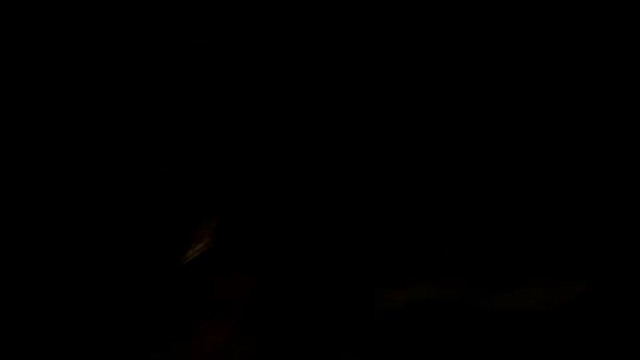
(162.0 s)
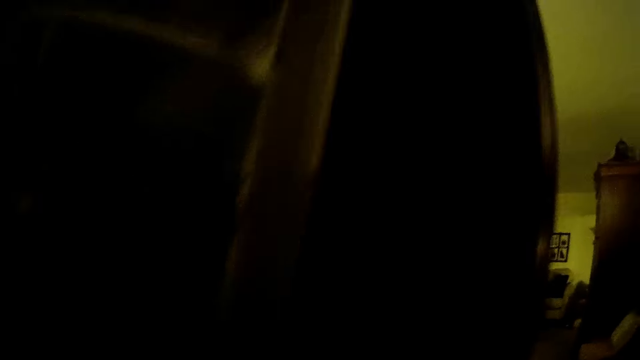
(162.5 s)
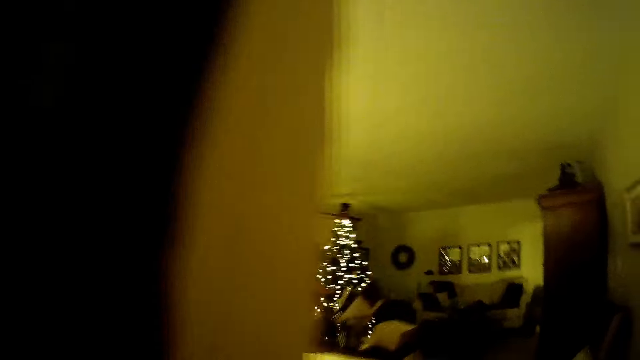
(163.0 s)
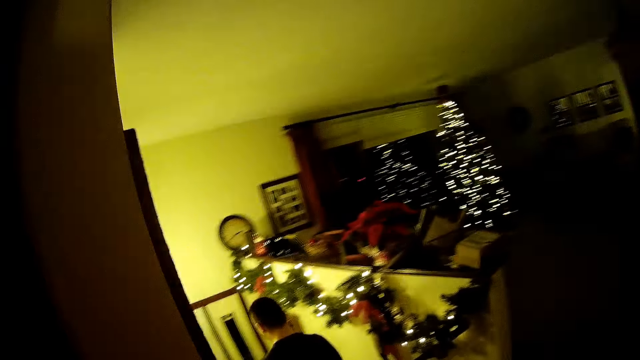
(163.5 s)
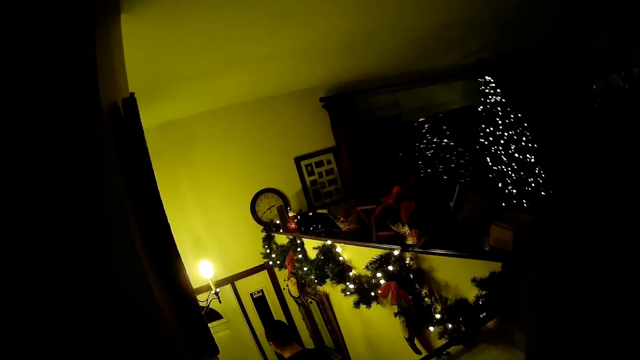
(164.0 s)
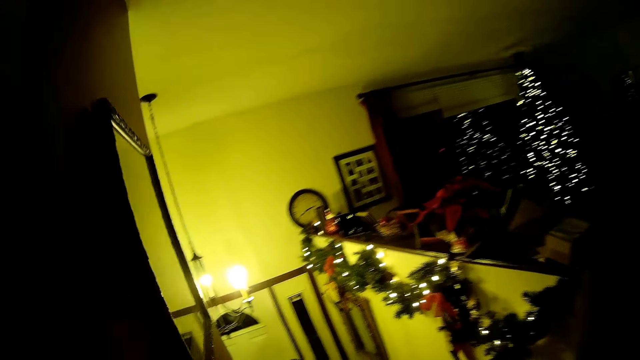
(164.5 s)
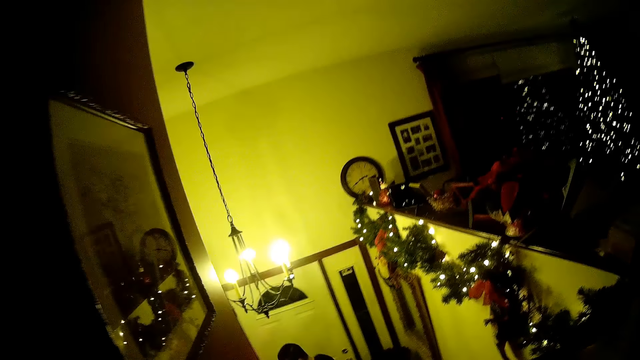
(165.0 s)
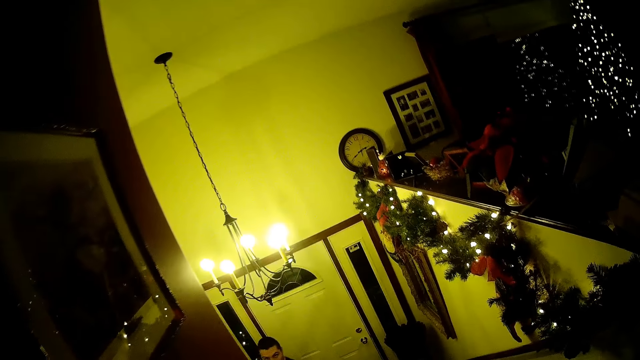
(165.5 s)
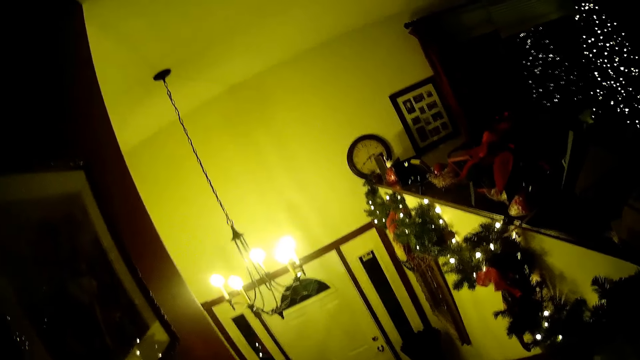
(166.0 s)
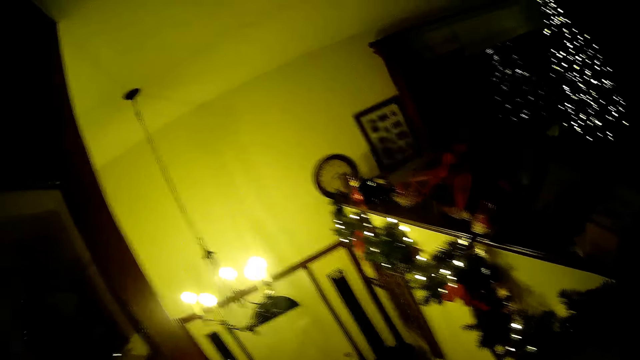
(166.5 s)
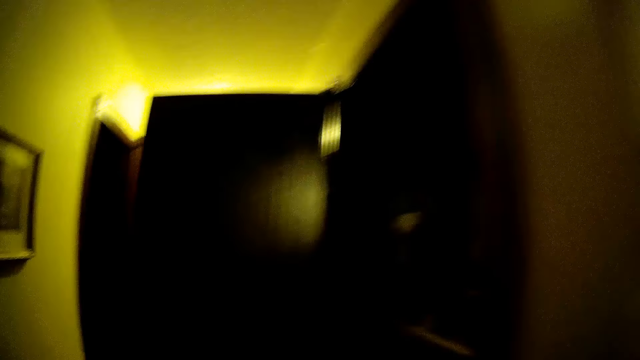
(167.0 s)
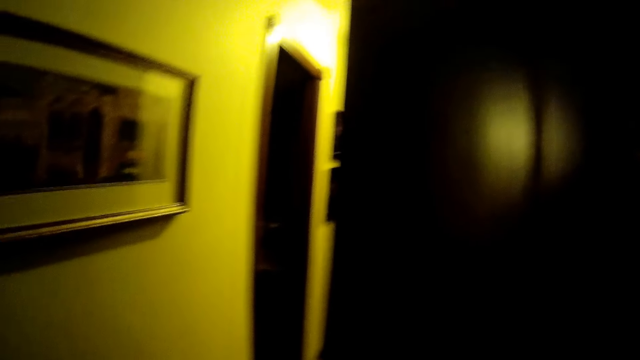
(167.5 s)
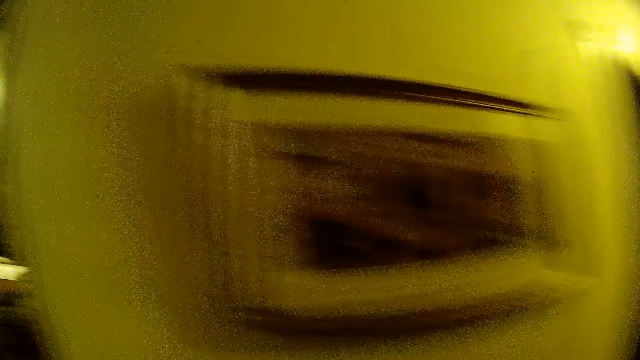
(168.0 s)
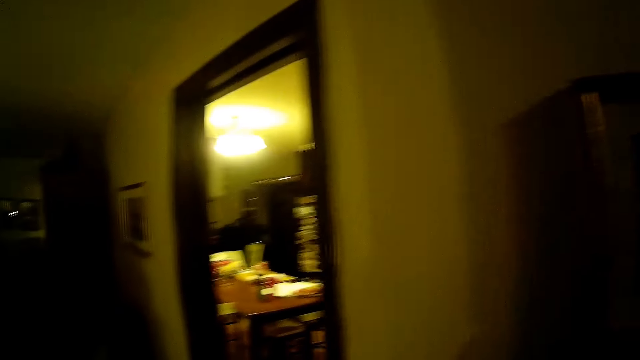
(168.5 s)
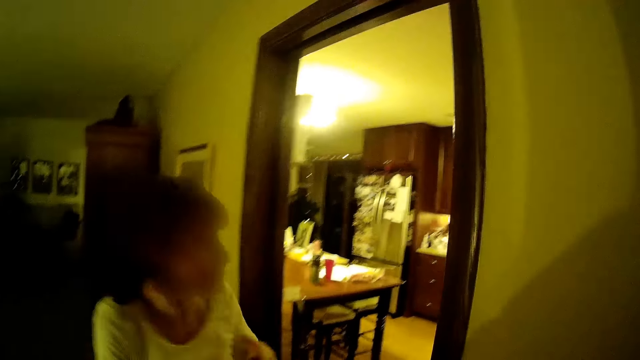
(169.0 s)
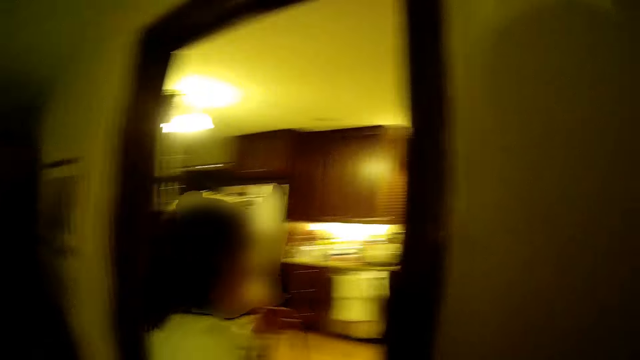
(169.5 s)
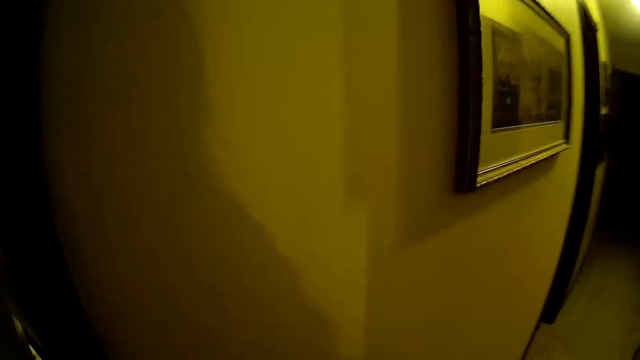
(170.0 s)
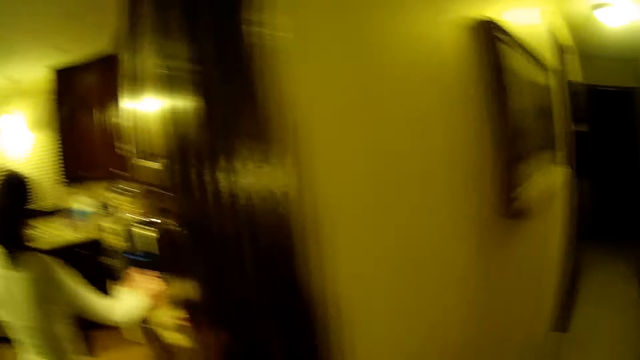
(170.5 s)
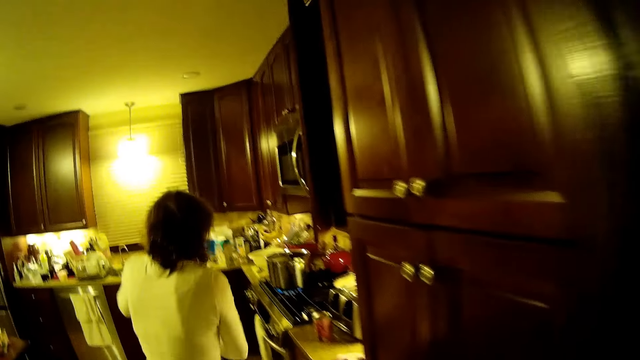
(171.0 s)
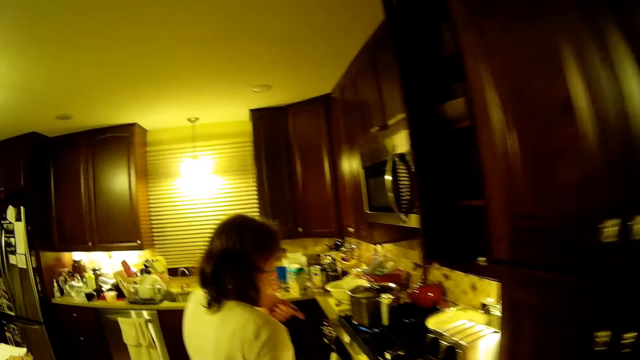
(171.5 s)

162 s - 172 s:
A man walks down the stairs. The camera wearer walks on the floor. A woman walks around the kitchen.

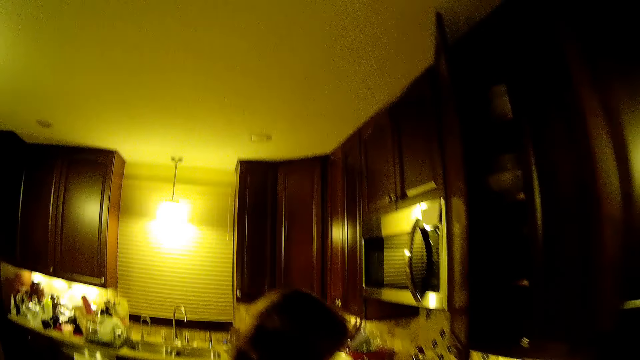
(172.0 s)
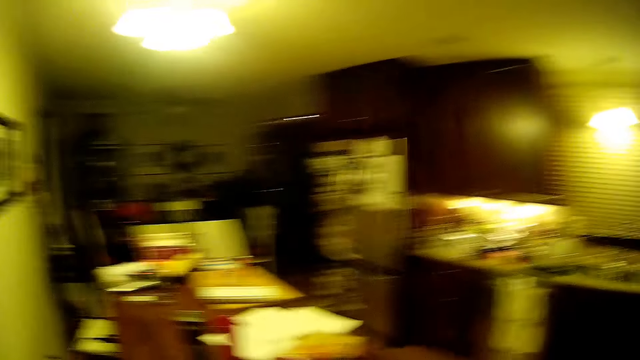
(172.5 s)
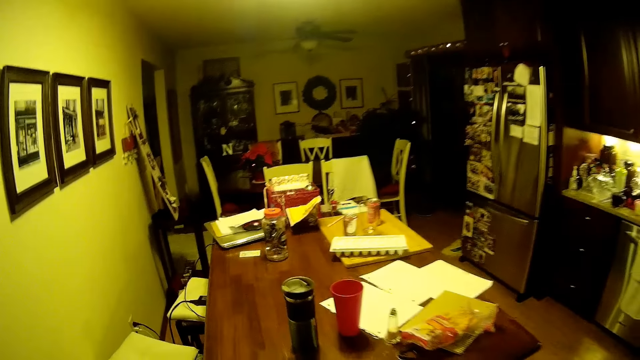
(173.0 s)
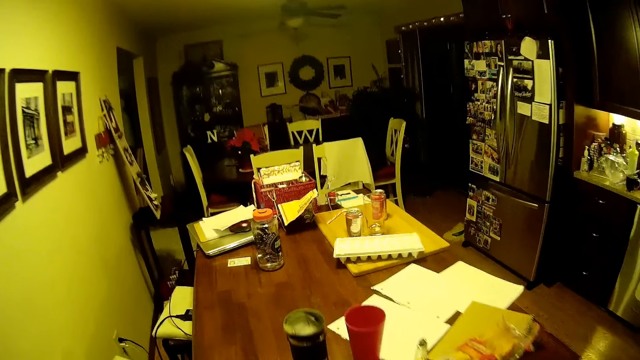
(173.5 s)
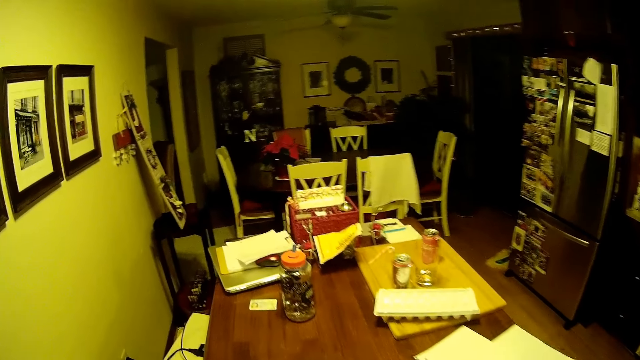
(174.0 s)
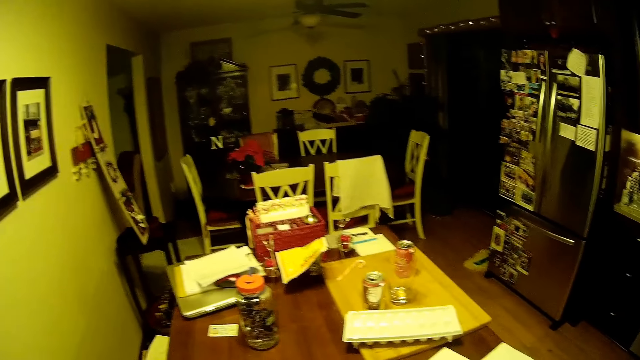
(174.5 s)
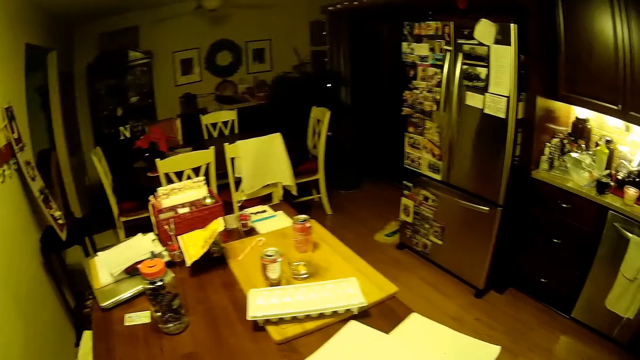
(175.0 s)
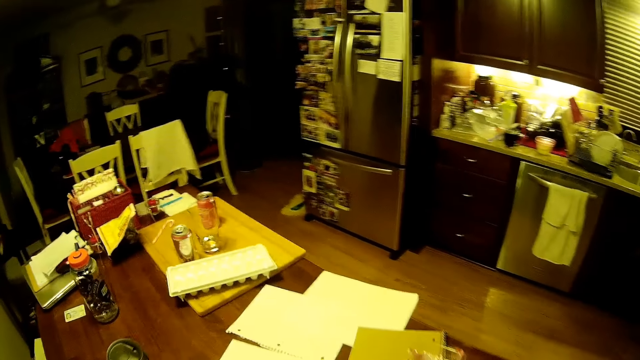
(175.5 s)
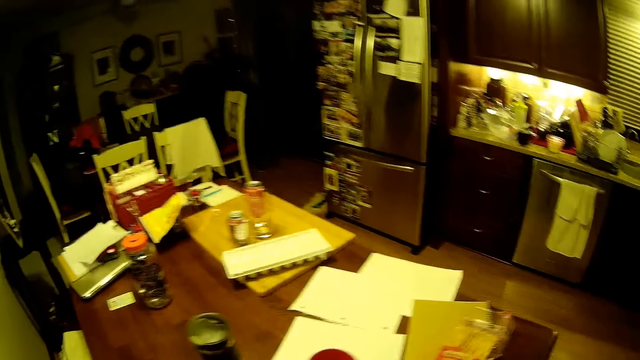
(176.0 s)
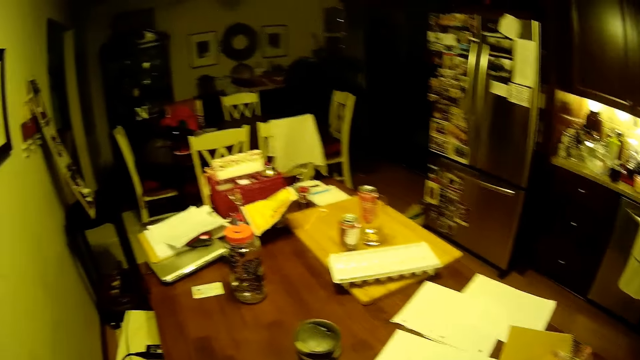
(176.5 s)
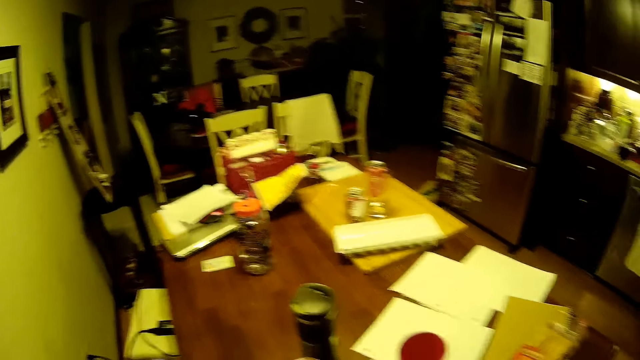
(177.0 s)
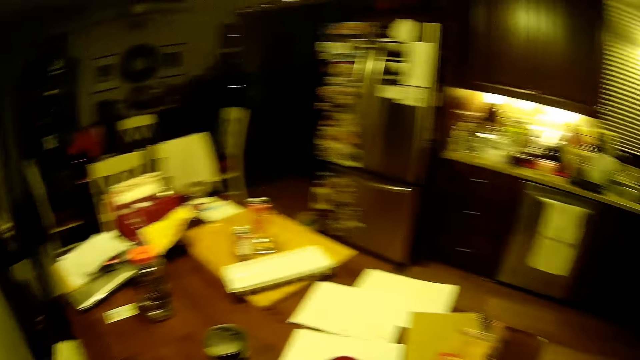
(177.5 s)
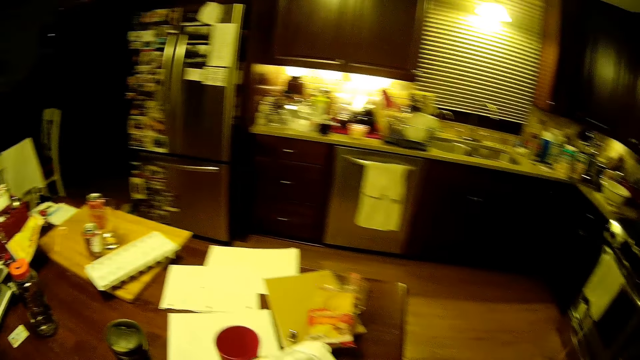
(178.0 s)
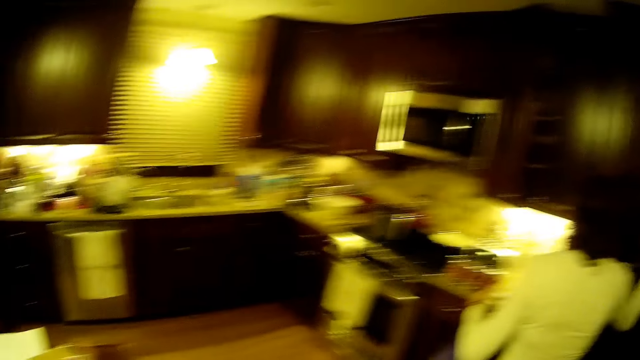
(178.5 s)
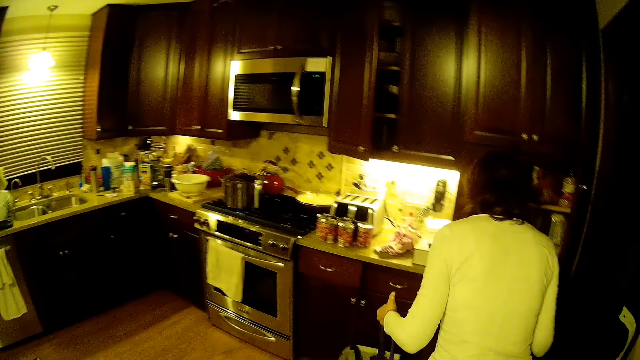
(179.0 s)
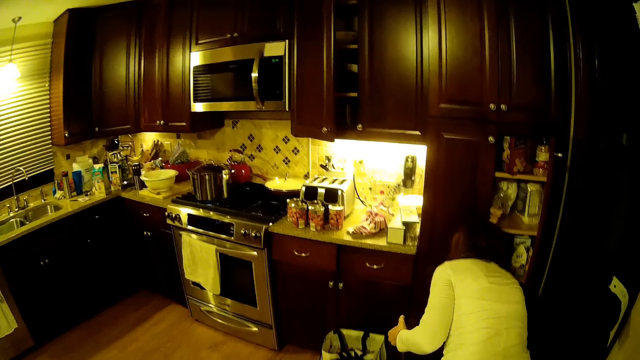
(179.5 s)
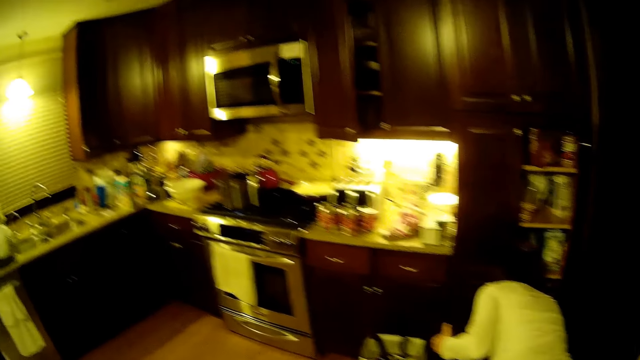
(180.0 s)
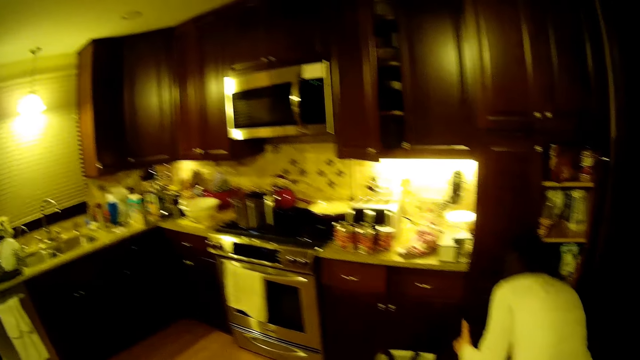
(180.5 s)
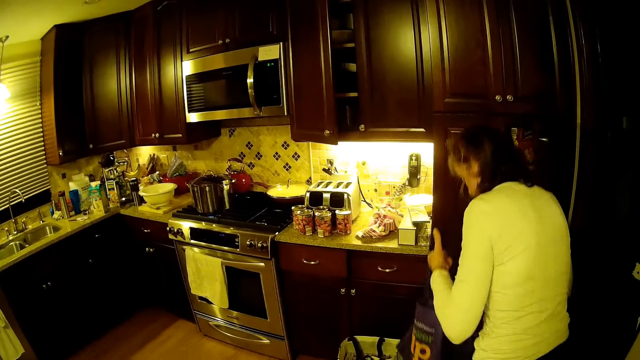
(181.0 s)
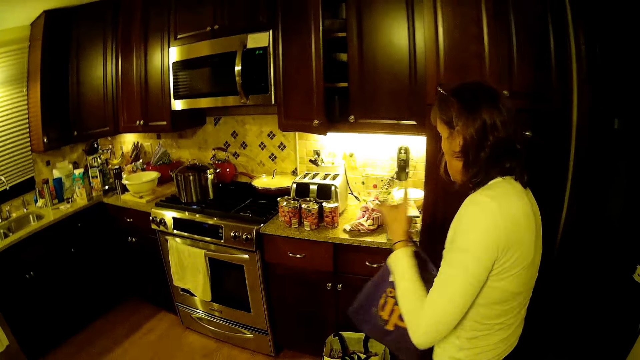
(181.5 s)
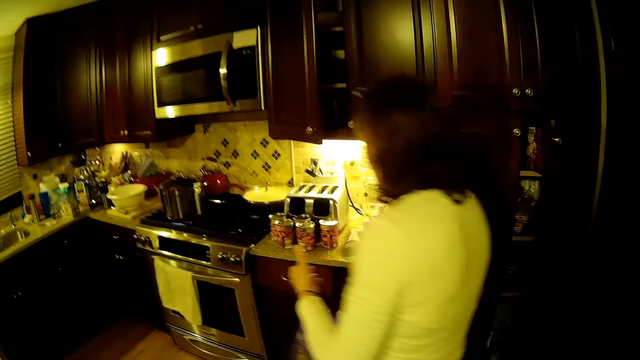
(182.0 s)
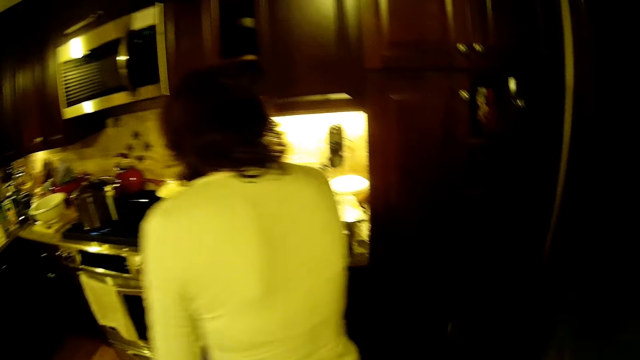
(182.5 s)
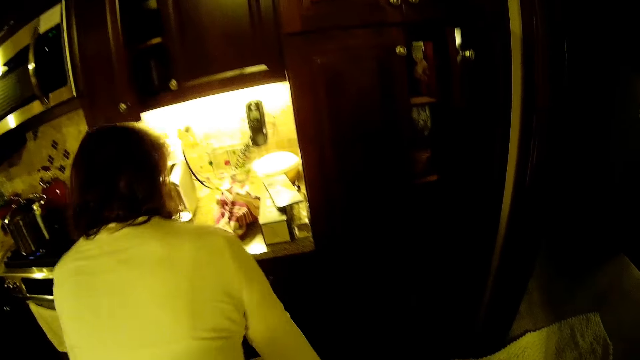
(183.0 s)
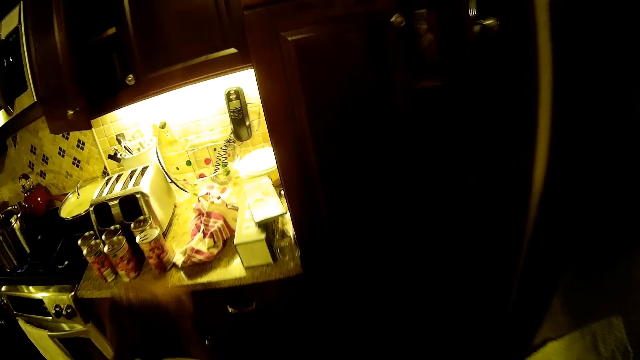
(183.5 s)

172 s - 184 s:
The camera wearer walks on the floor. They stand on the floor. A woman puts something in the fridge. The woman closes a cabinet and picks up a can.
